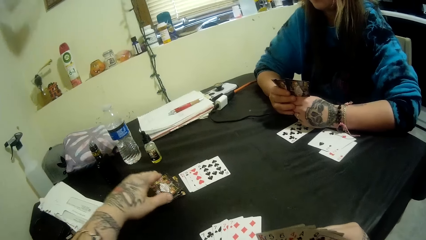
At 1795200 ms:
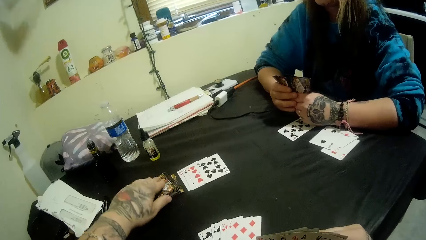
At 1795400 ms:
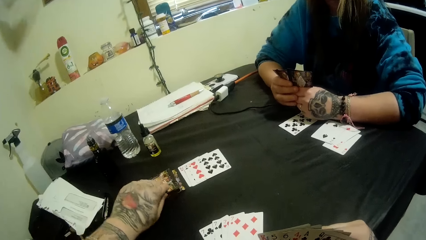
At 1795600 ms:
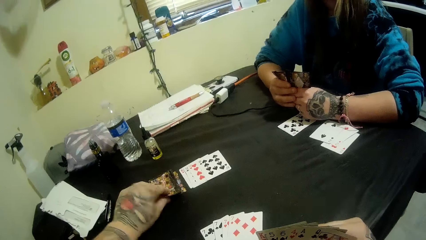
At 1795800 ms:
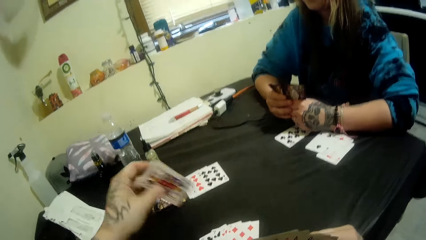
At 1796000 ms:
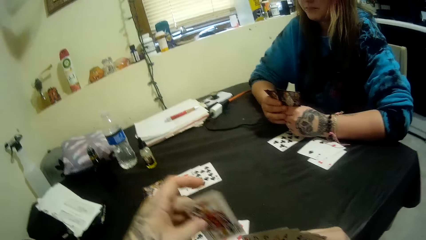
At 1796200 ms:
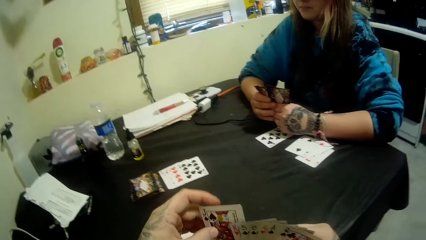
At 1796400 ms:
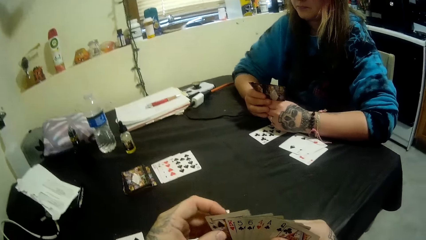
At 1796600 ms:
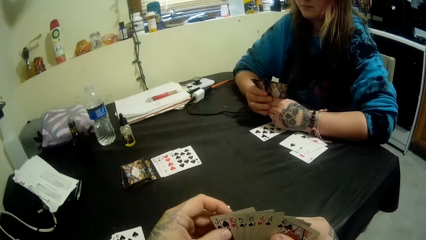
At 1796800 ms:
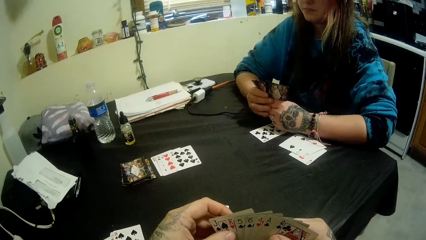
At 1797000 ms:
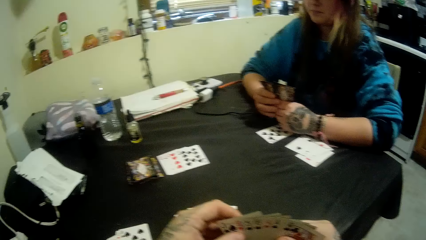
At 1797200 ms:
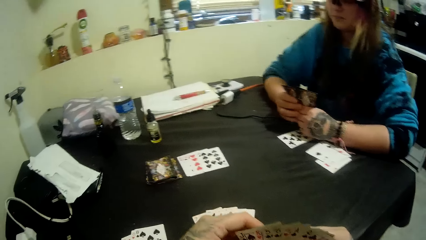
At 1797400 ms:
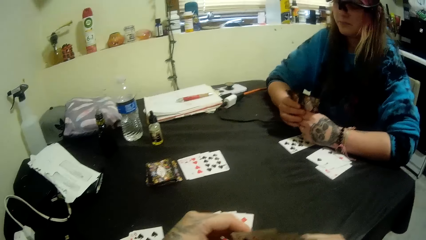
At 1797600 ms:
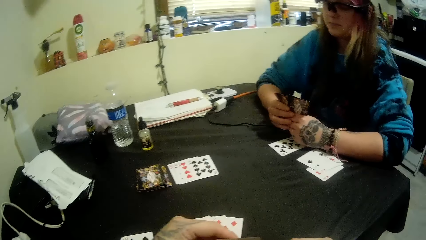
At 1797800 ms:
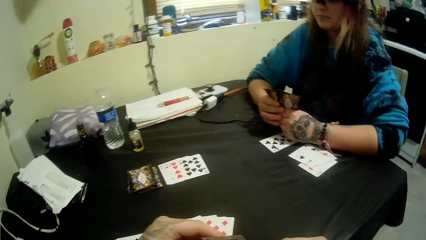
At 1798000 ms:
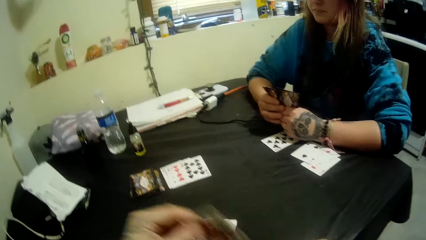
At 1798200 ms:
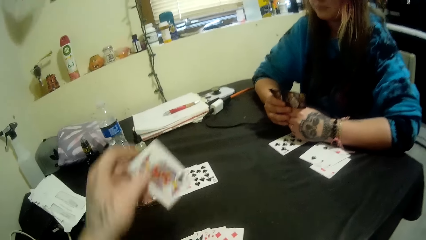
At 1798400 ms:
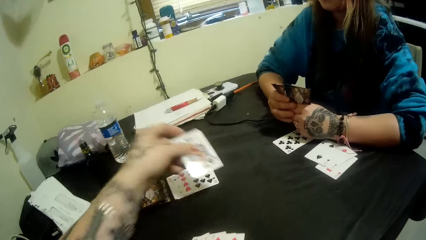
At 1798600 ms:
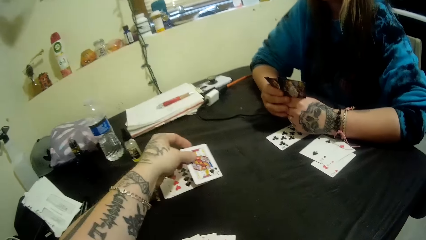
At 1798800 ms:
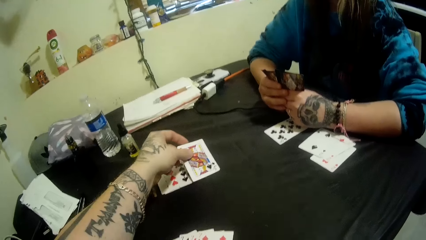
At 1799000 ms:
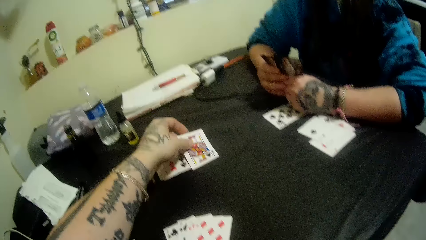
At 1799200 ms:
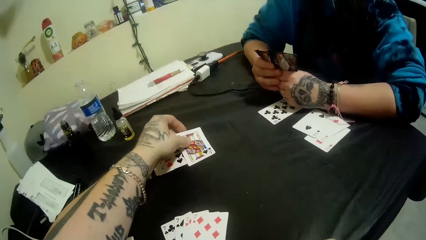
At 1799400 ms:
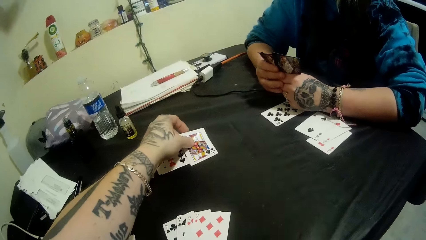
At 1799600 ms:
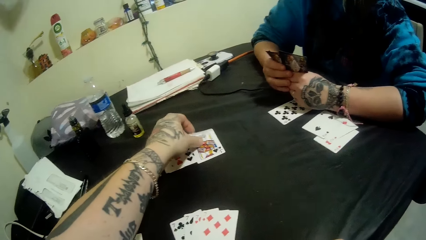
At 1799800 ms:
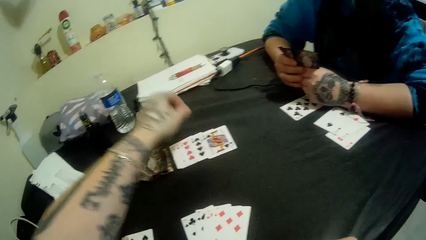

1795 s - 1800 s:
The camera wearer picks up a card from the table with his left hand. He drops the card on the table with his left hand.
